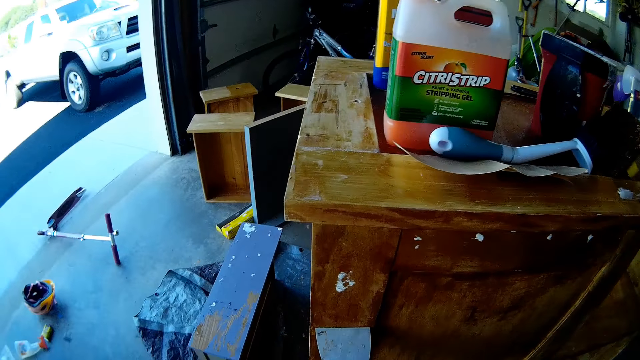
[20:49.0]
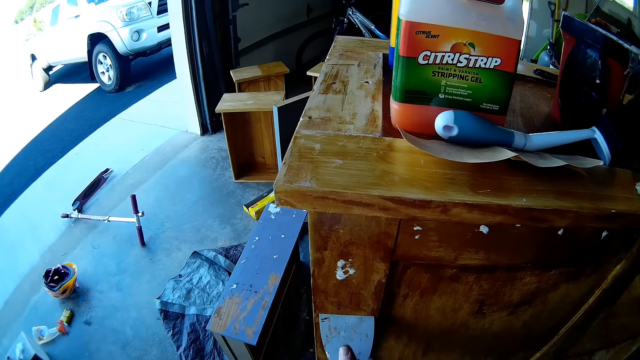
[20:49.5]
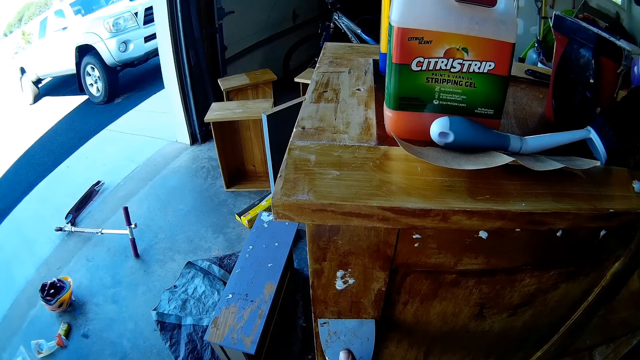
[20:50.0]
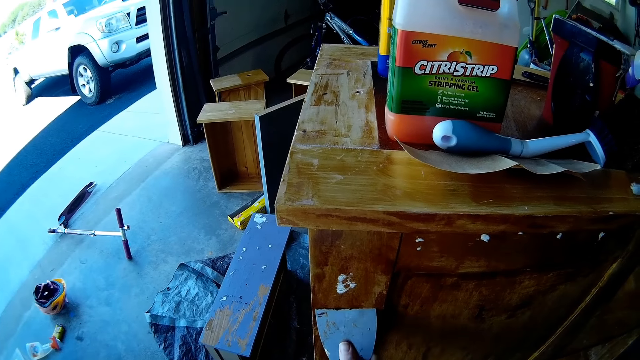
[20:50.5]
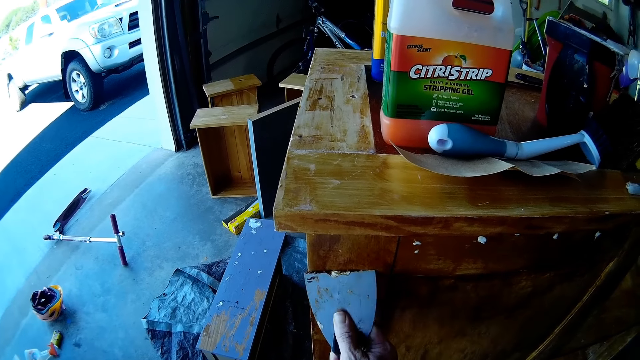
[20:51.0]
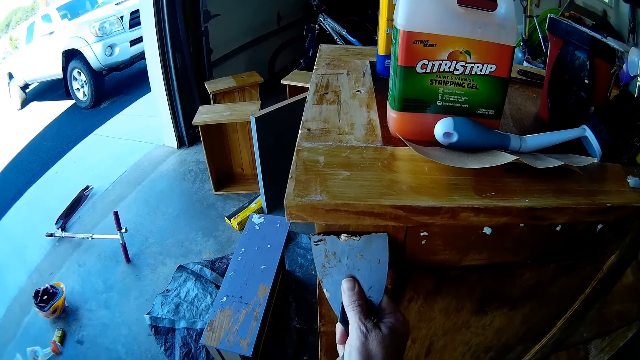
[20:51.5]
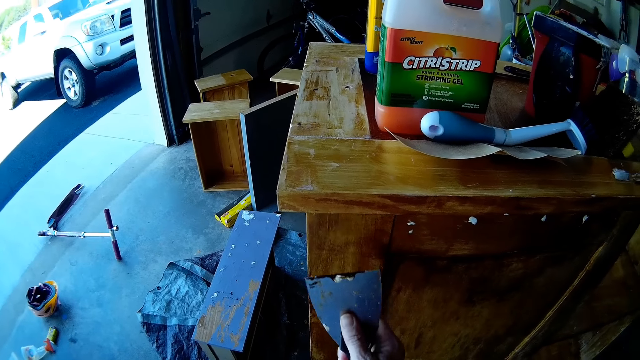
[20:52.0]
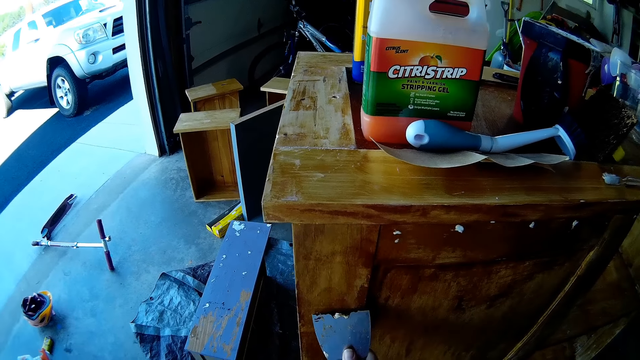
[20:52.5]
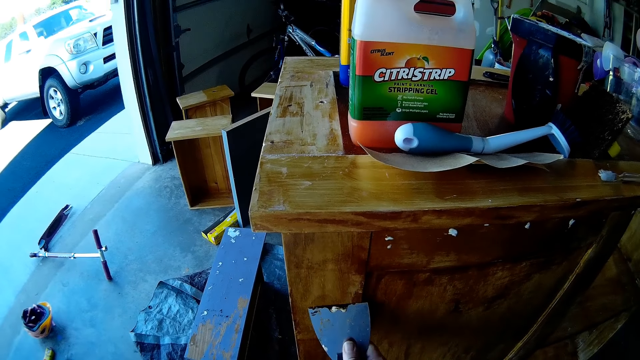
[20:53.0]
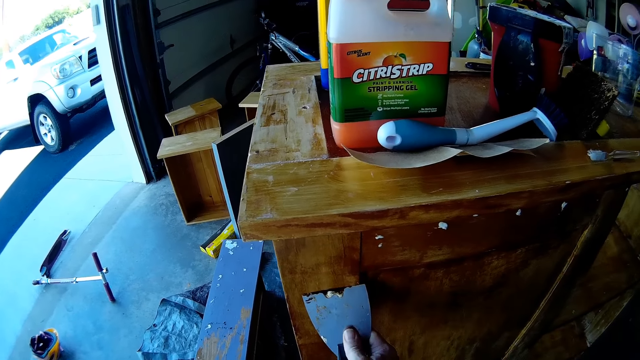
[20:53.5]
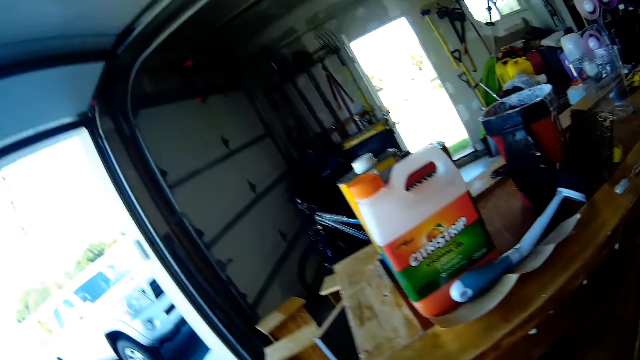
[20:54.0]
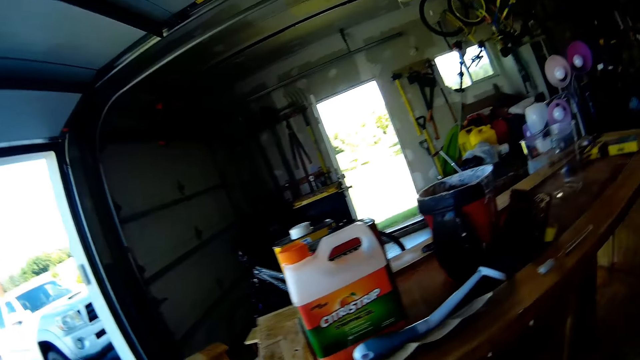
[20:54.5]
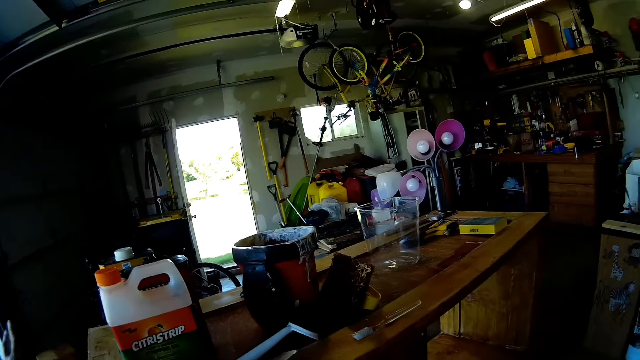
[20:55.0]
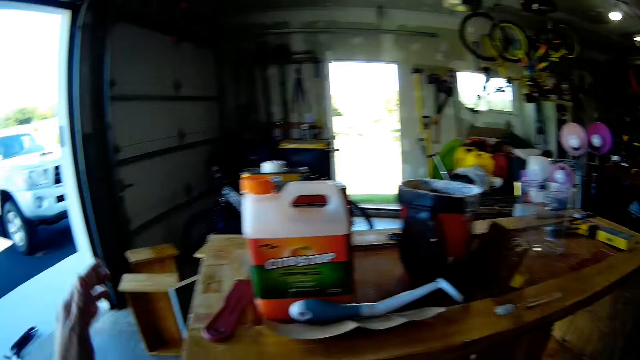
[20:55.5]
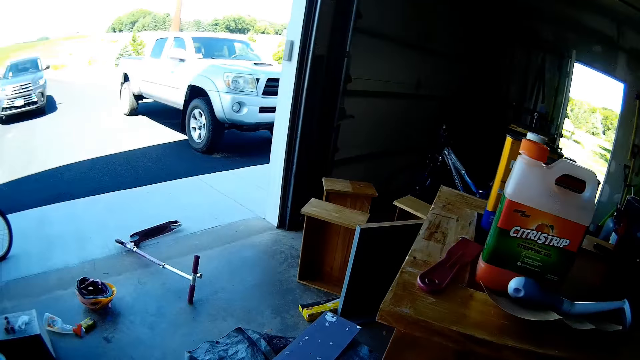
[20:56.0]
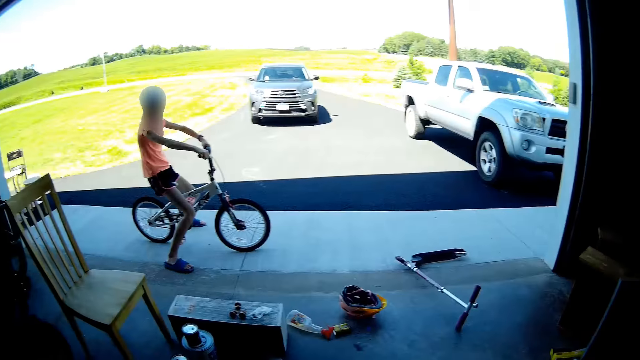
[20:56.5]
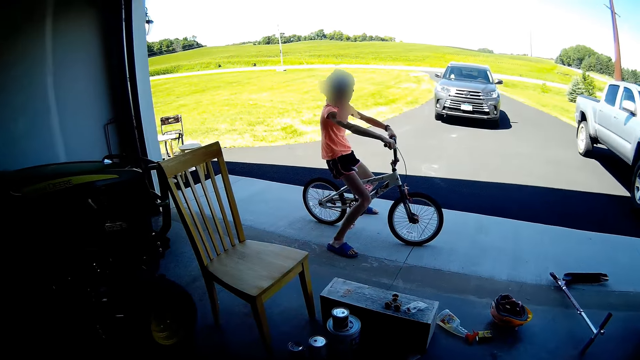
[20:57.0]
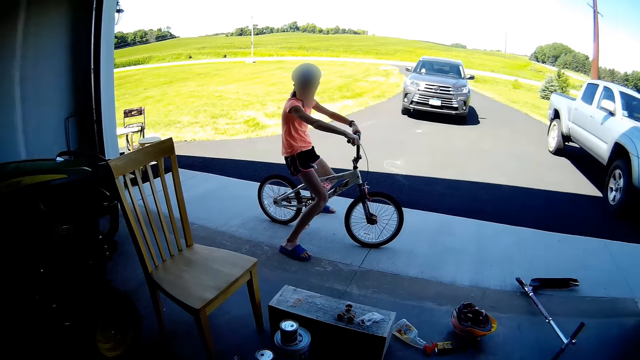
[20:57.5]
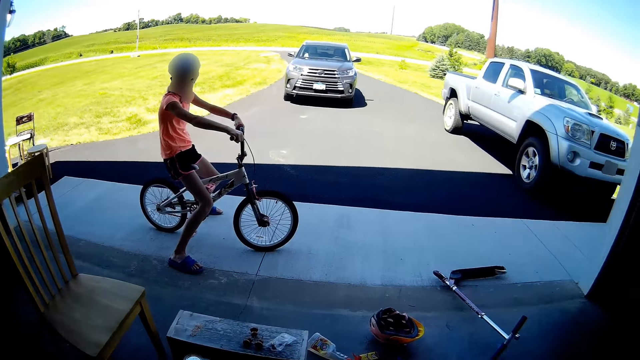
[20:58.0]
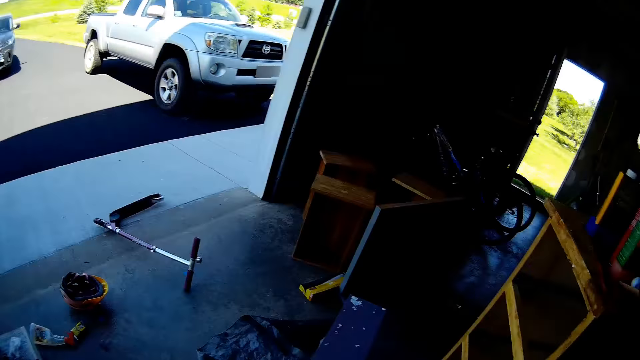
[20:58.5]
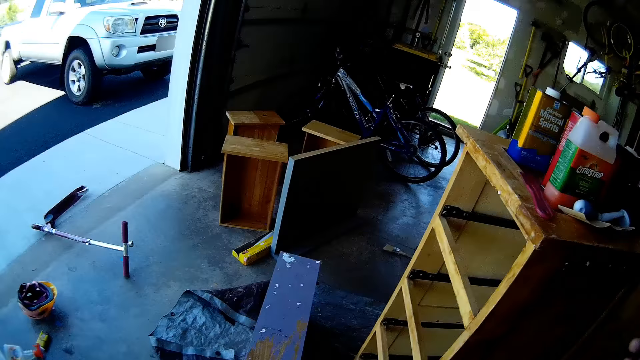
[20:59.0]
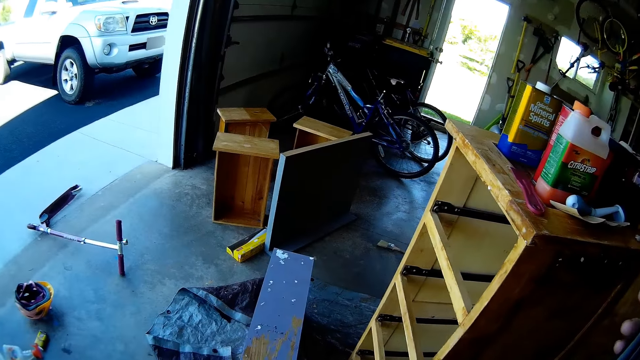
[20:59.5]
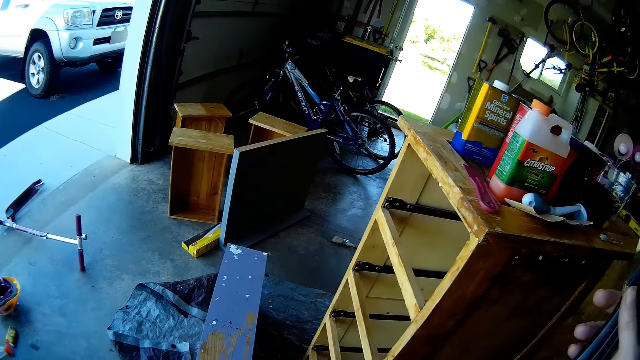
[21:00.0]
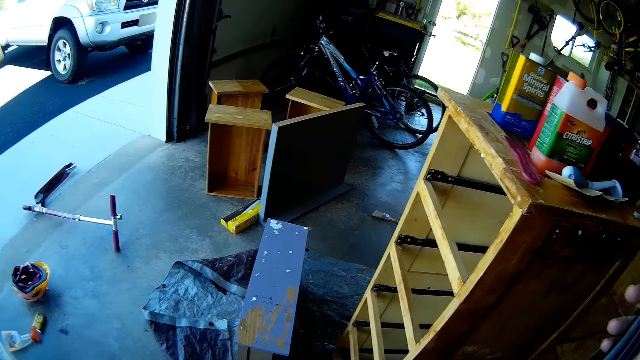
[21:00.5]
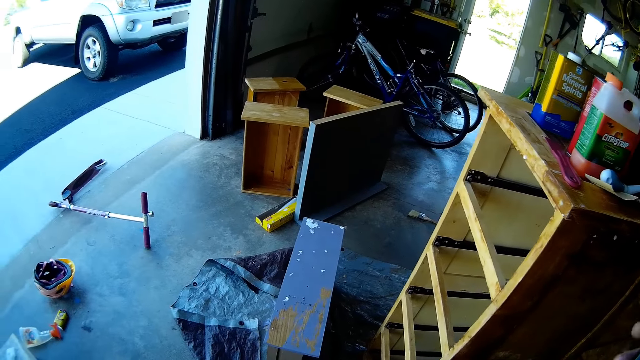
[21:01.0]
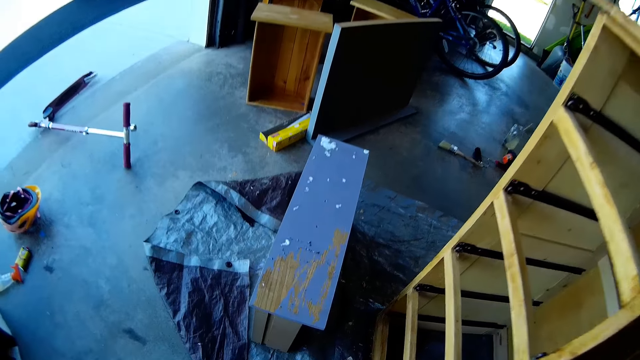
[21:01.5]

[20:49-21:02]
The camera wearer removes dirt on a furniture with a scraper. They scrape off paint with the scraper. They put something on the furniture. A girl rides a bike. The girl sits on the bicycle. The camera wearer holds the scraper with a hand.

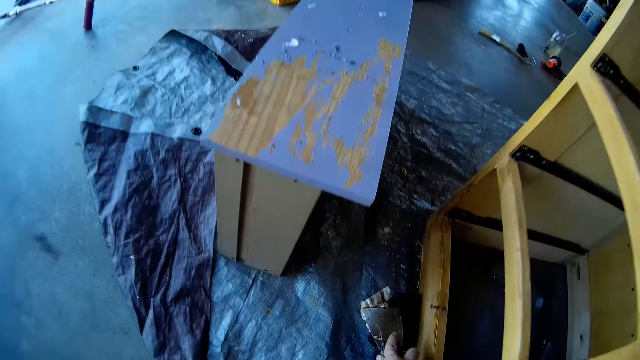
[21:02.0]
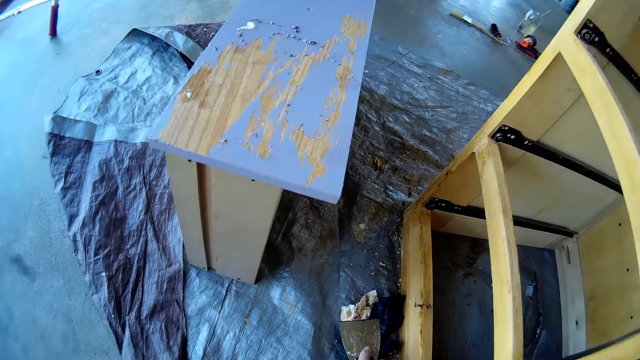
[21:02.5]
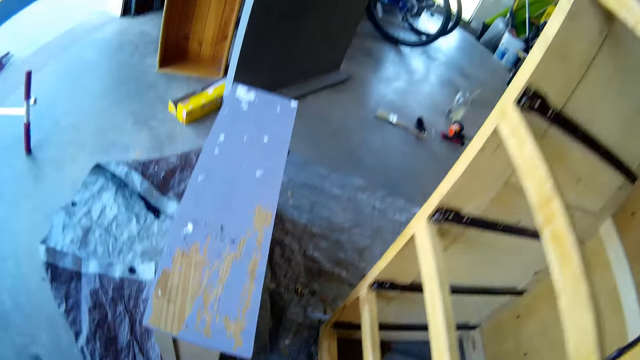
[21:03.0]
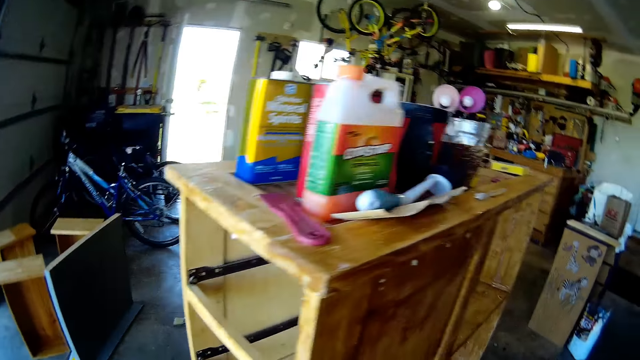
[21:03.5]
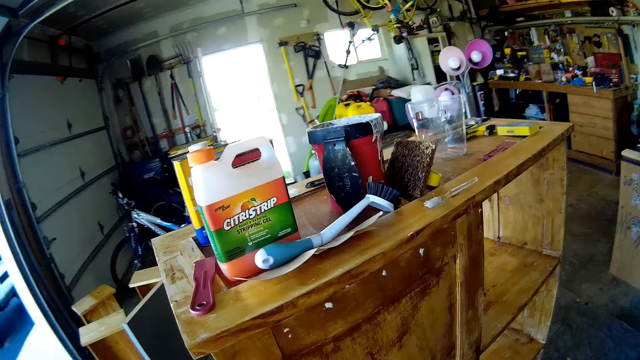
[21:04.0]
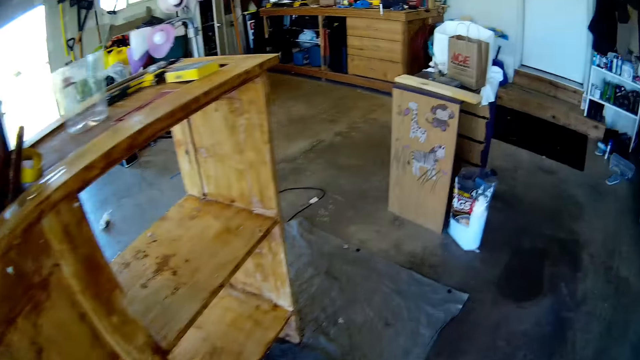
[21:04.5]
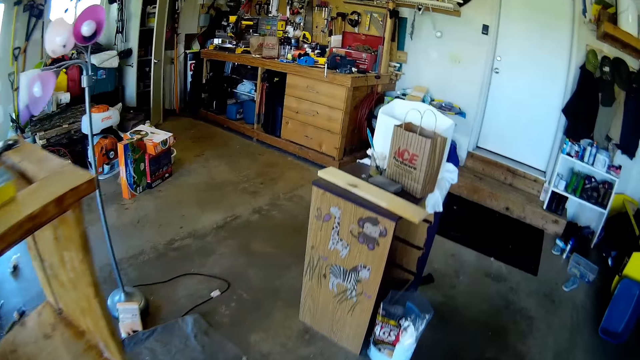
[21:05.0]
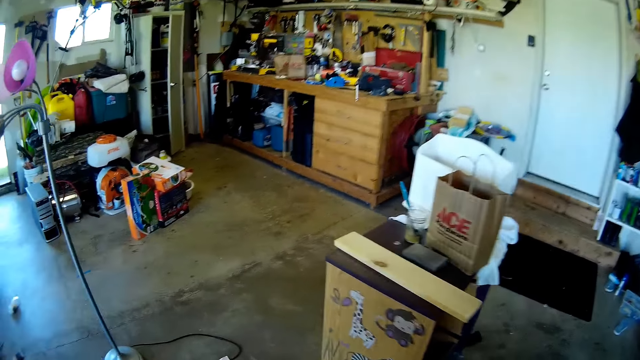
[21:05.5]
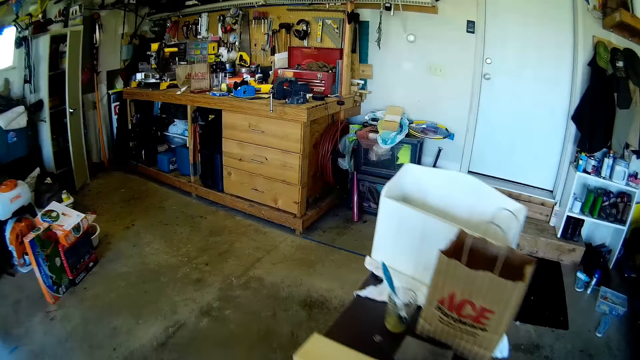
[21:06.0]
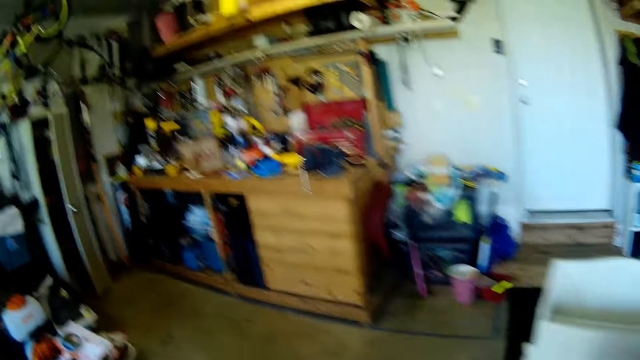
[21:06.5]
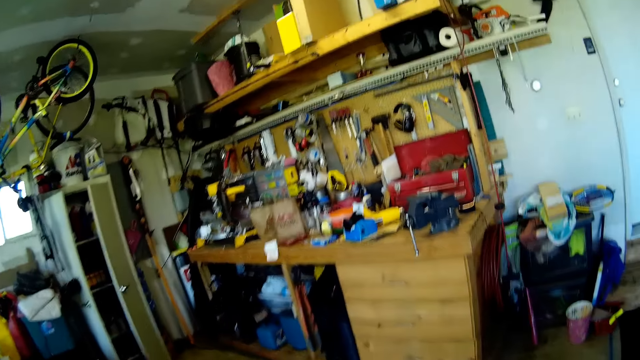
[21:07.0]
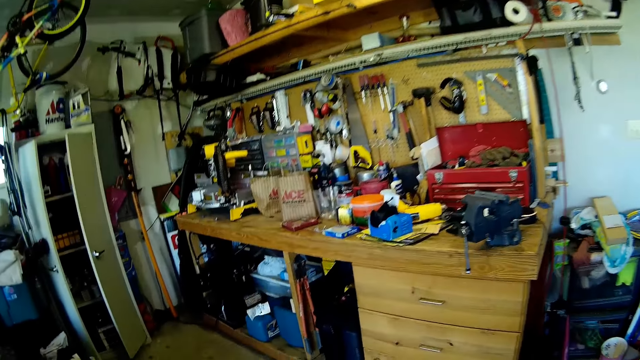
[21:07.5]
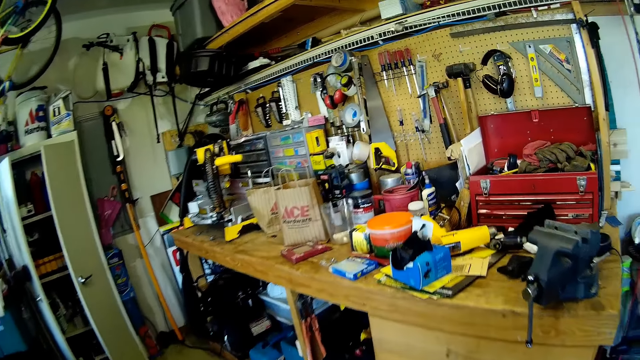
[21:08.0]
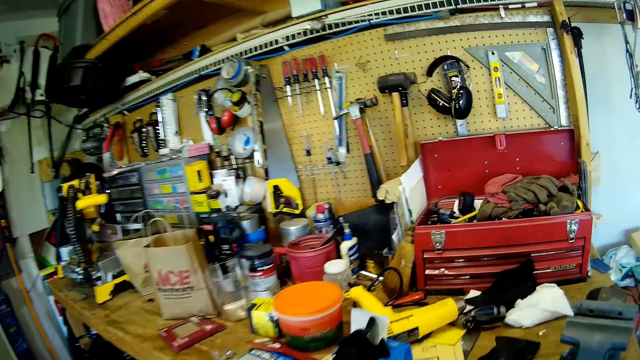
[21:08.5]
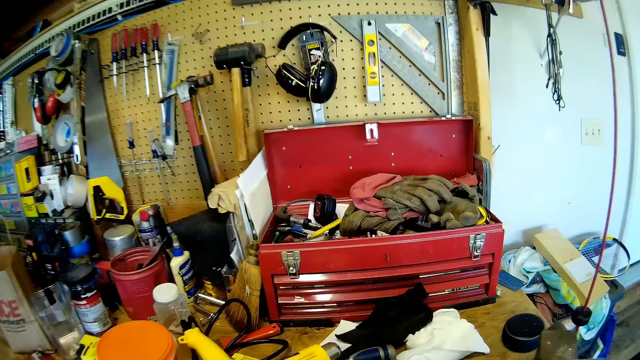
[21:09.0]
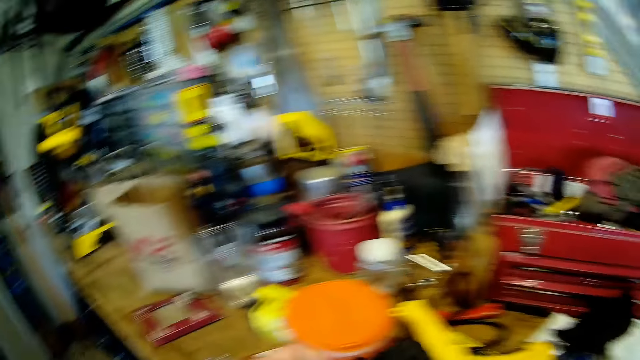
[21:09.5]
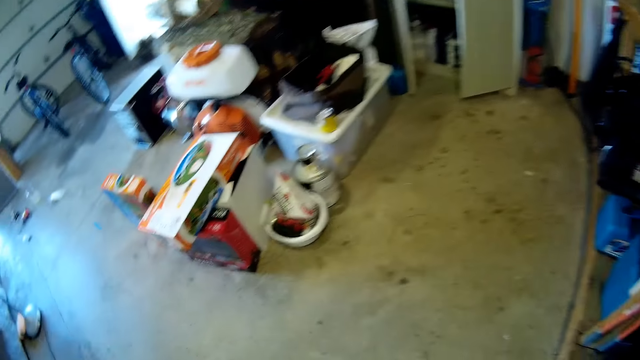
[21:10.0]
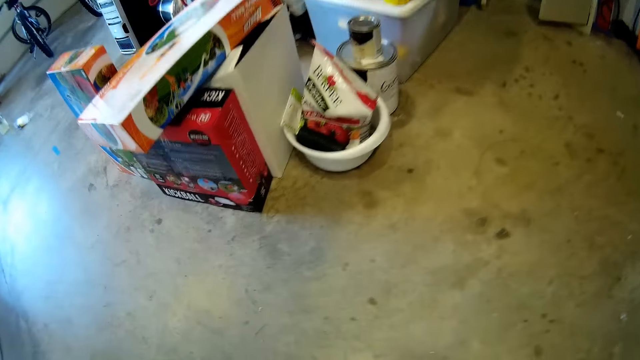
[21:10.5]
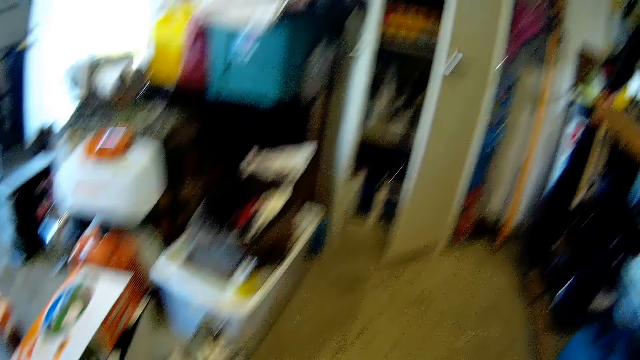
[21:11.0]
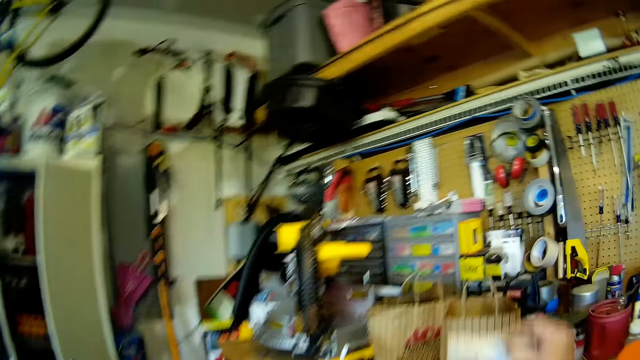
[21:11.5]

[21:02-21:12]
The camera wearer picks up a paper towel on the floor with a scraper. They pick up the scraper. They walk around the garage. They pick up a paper on the floor.
